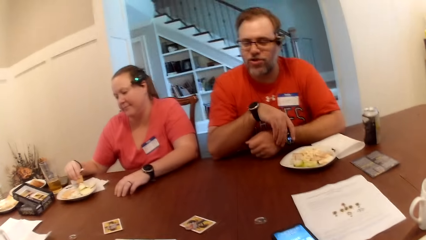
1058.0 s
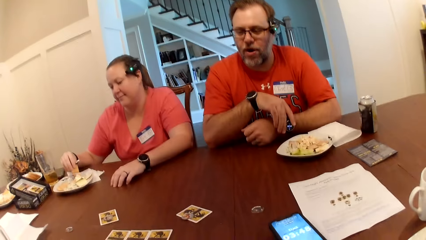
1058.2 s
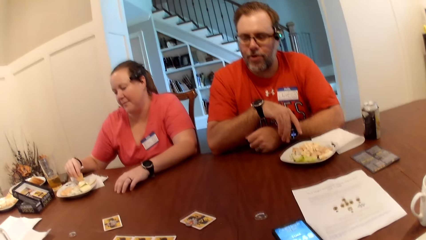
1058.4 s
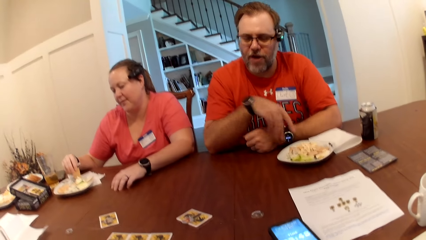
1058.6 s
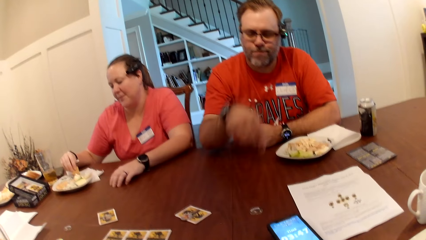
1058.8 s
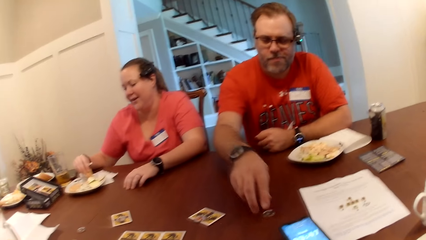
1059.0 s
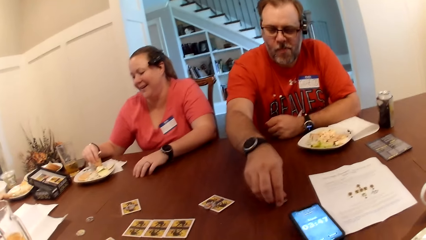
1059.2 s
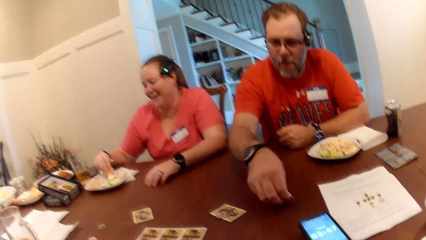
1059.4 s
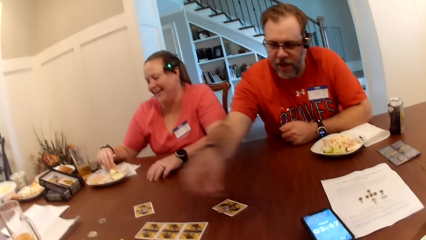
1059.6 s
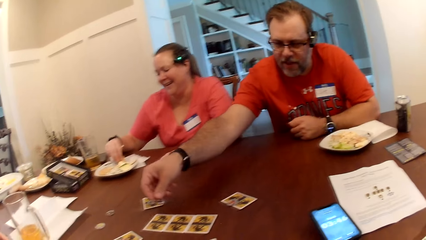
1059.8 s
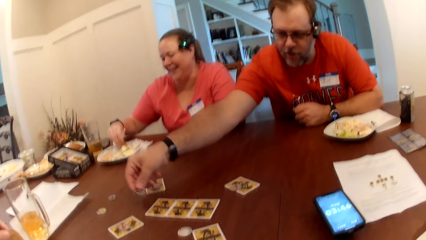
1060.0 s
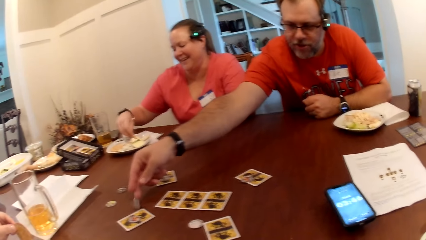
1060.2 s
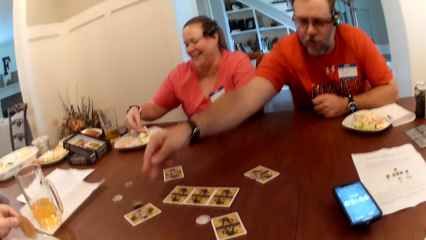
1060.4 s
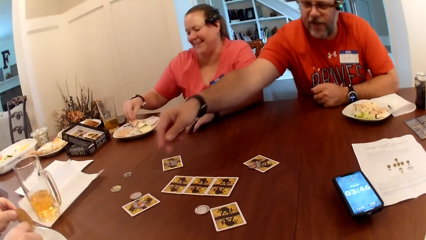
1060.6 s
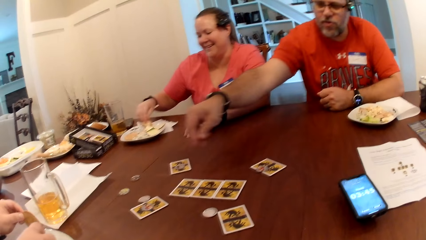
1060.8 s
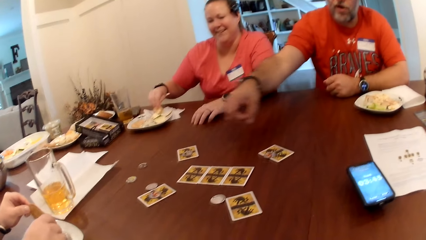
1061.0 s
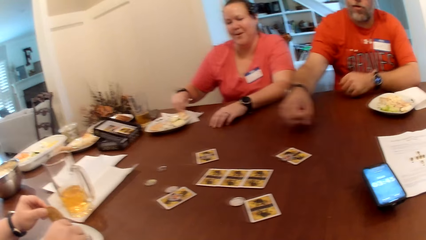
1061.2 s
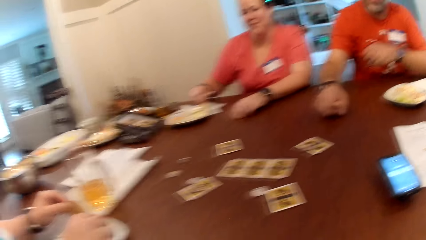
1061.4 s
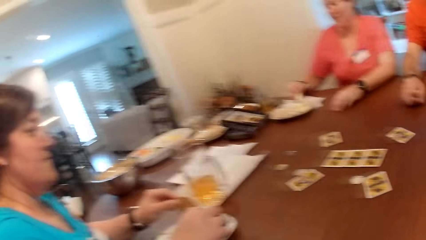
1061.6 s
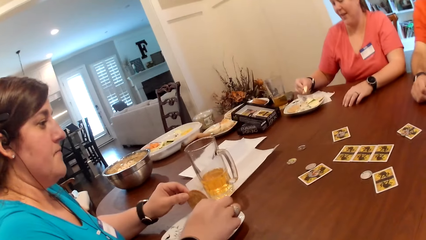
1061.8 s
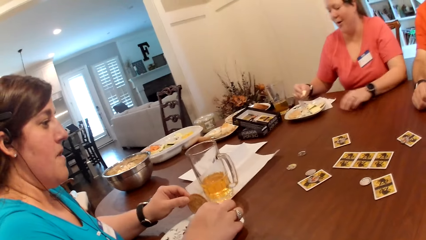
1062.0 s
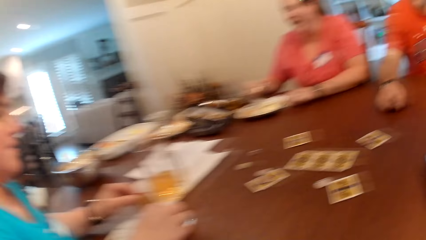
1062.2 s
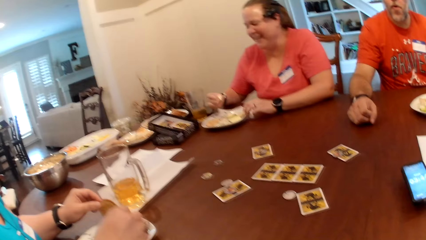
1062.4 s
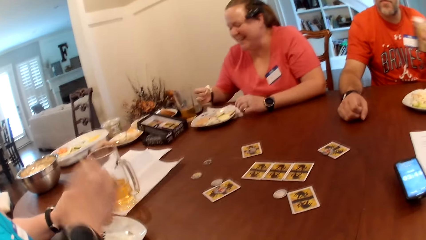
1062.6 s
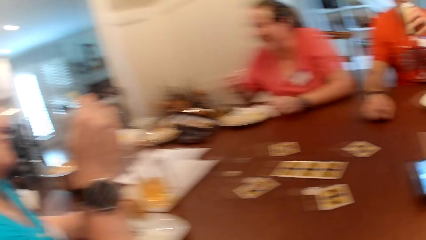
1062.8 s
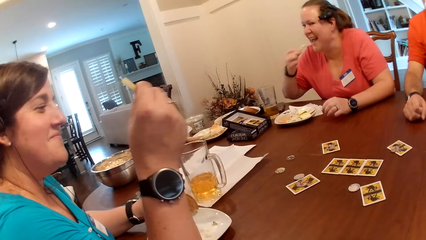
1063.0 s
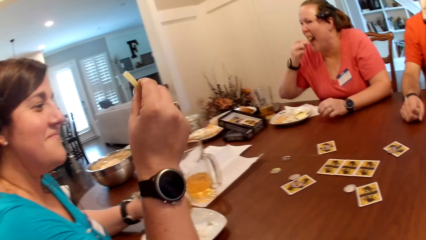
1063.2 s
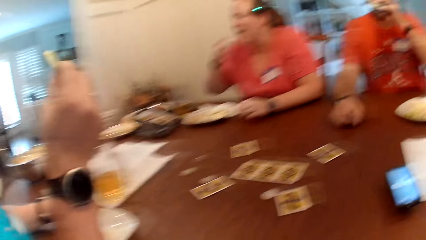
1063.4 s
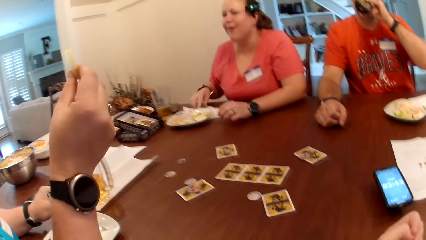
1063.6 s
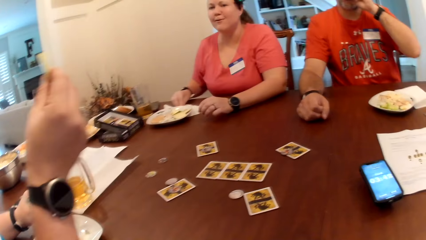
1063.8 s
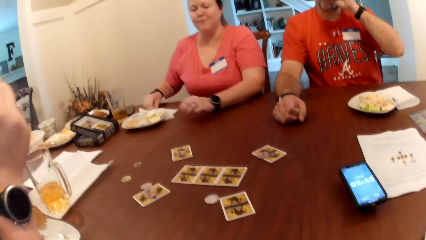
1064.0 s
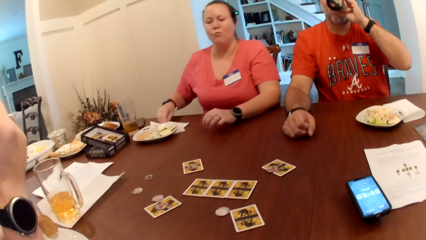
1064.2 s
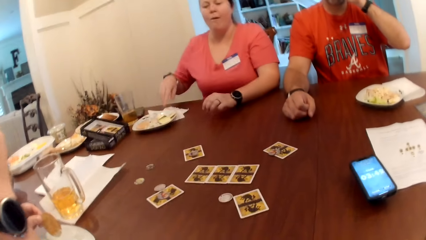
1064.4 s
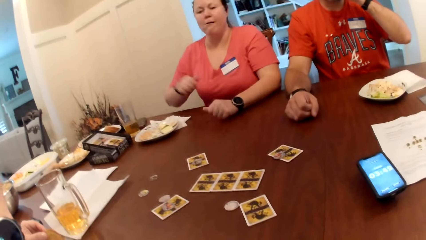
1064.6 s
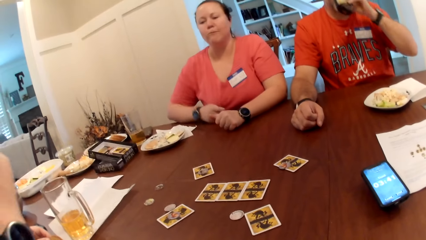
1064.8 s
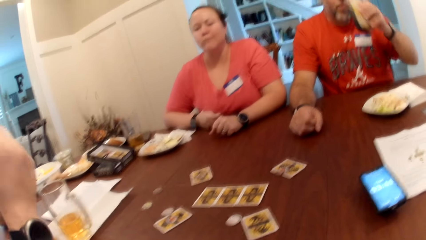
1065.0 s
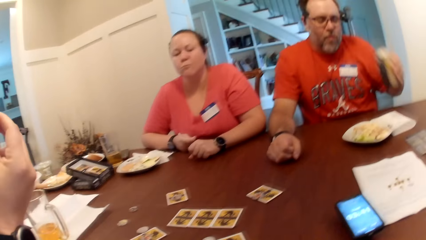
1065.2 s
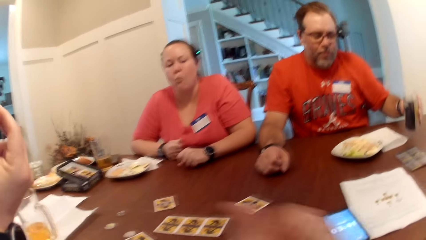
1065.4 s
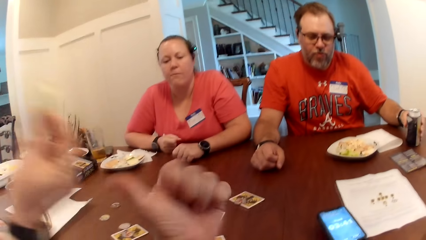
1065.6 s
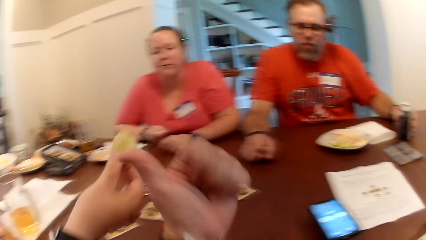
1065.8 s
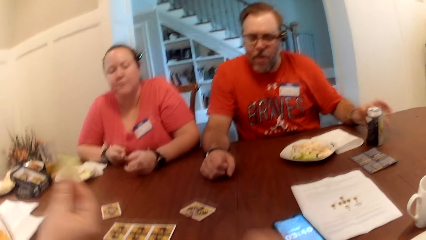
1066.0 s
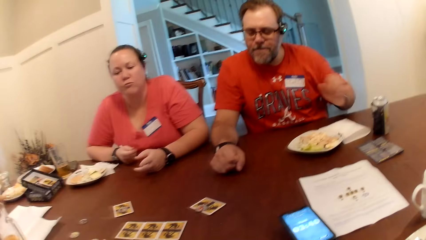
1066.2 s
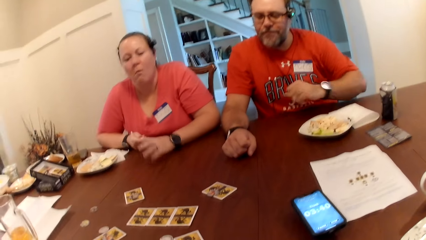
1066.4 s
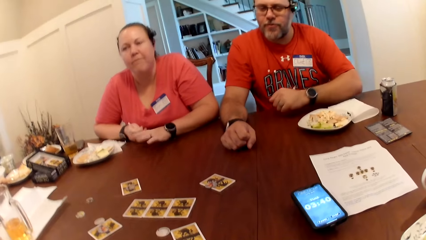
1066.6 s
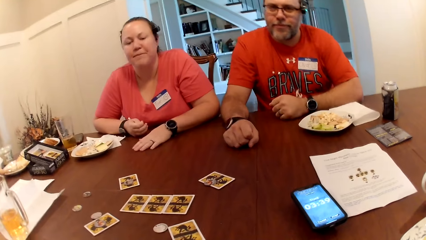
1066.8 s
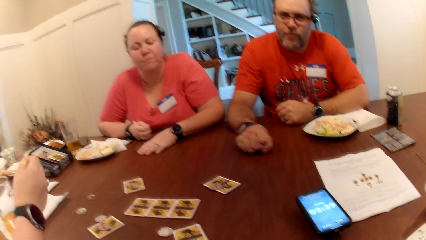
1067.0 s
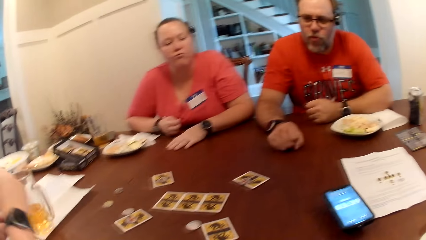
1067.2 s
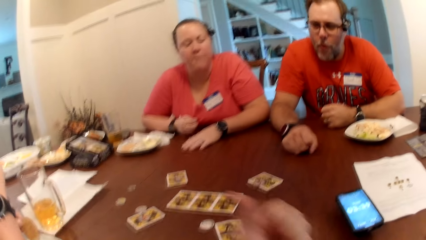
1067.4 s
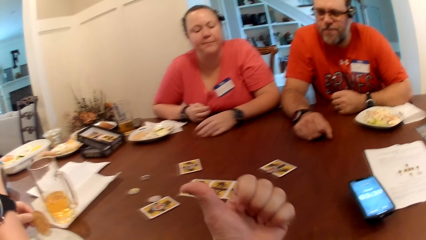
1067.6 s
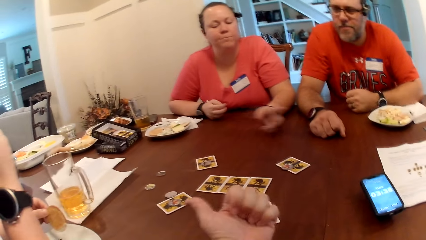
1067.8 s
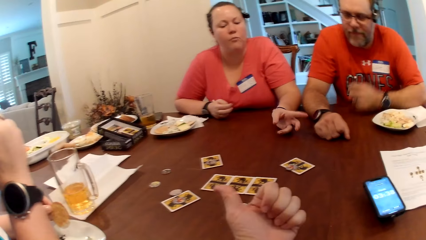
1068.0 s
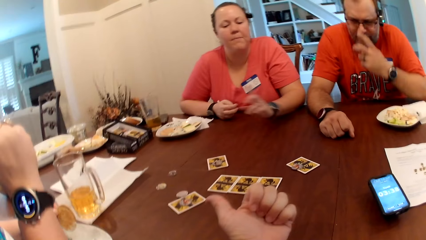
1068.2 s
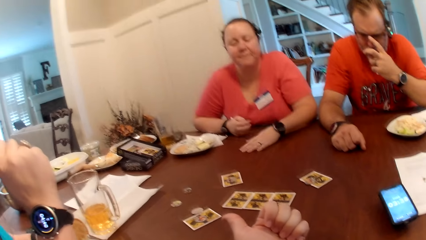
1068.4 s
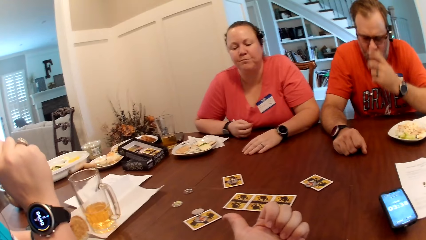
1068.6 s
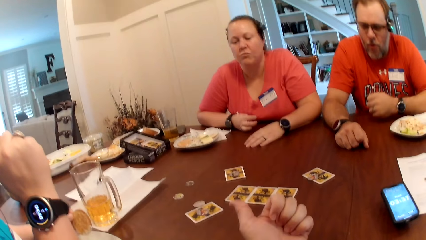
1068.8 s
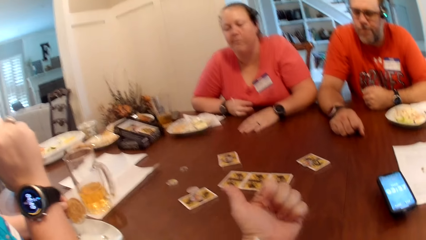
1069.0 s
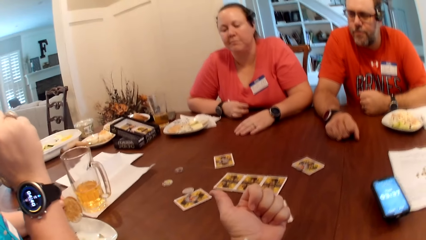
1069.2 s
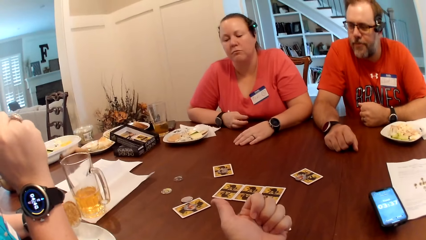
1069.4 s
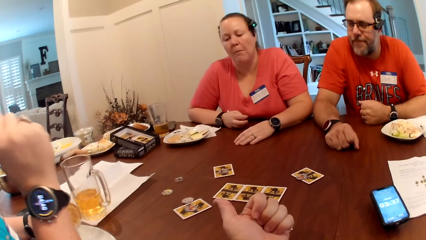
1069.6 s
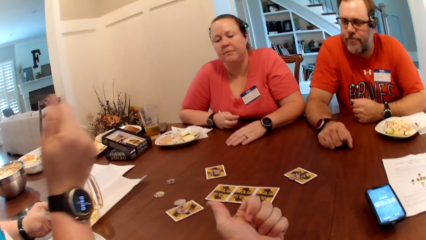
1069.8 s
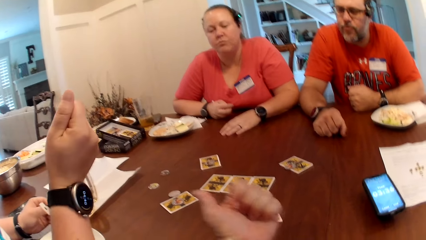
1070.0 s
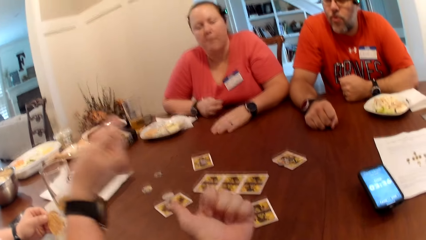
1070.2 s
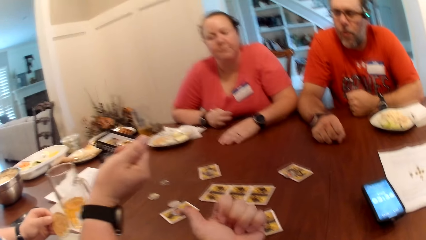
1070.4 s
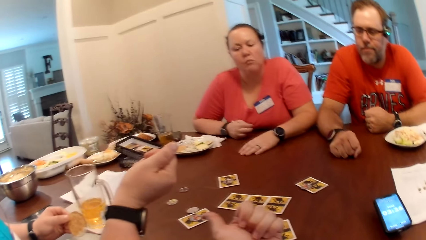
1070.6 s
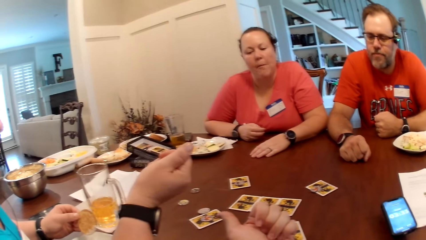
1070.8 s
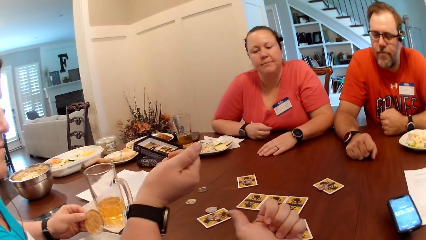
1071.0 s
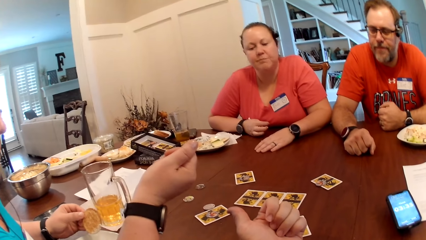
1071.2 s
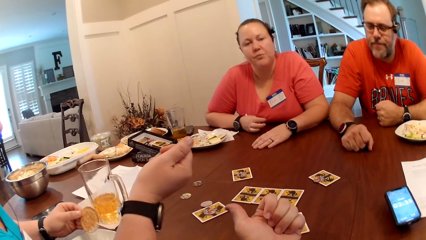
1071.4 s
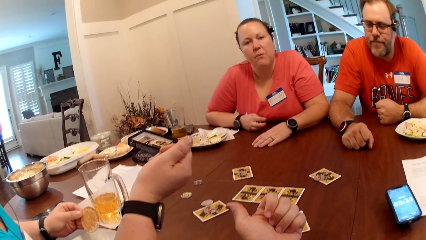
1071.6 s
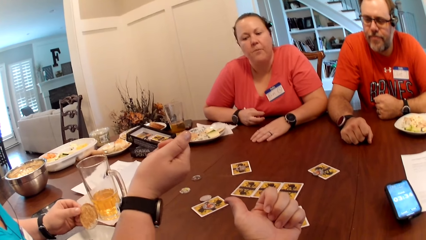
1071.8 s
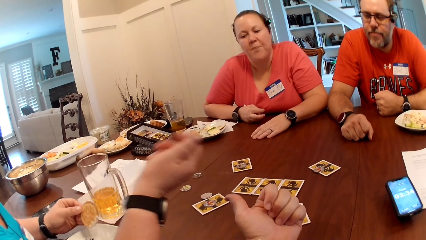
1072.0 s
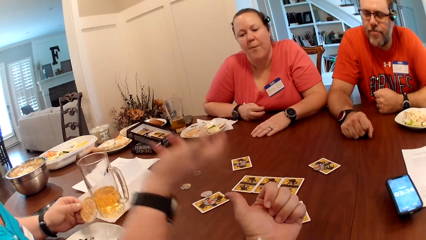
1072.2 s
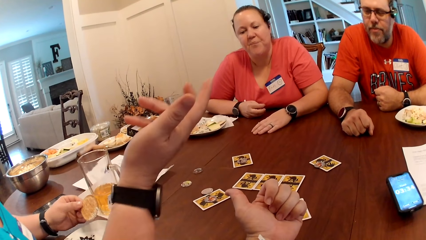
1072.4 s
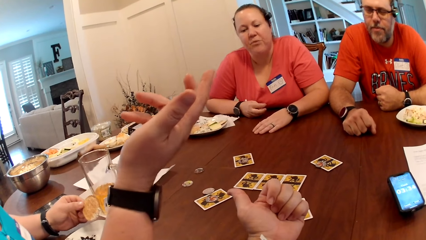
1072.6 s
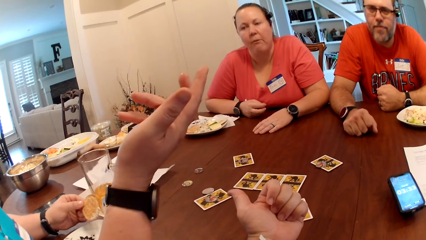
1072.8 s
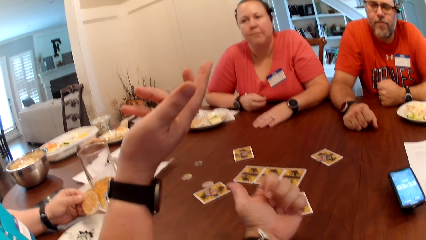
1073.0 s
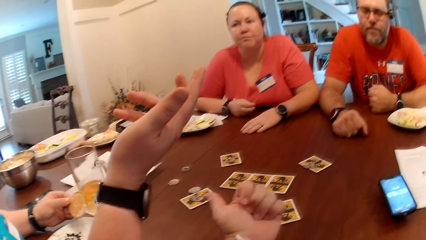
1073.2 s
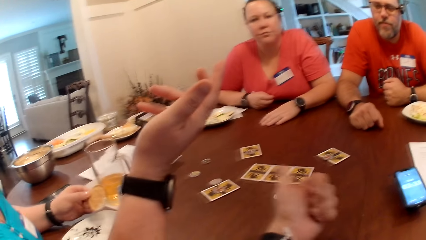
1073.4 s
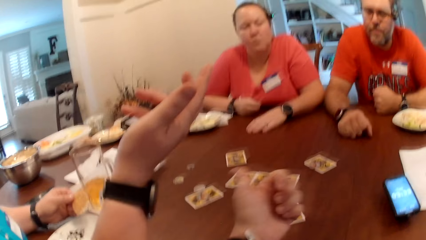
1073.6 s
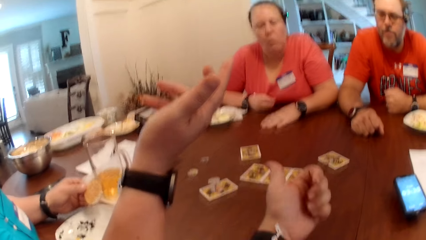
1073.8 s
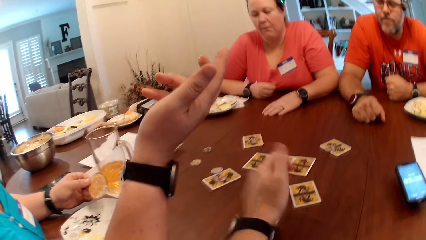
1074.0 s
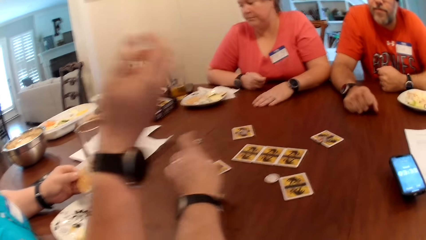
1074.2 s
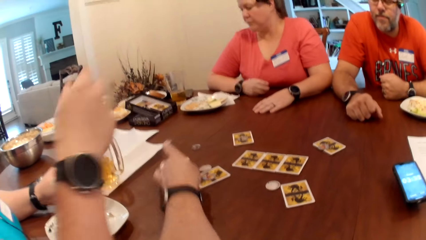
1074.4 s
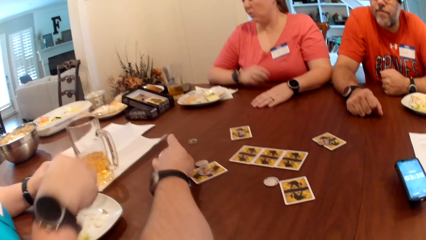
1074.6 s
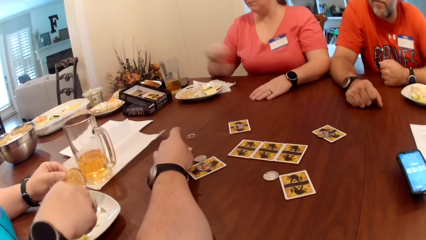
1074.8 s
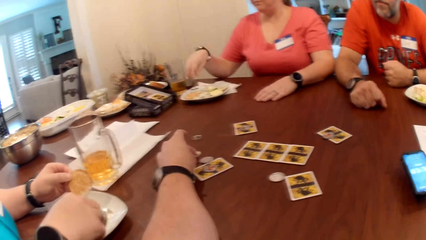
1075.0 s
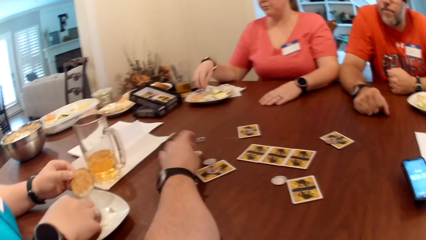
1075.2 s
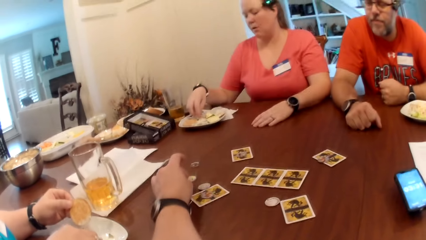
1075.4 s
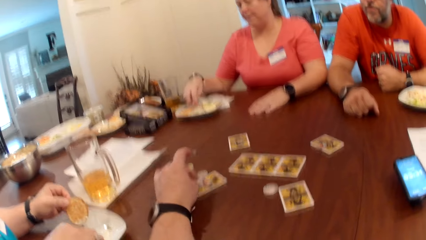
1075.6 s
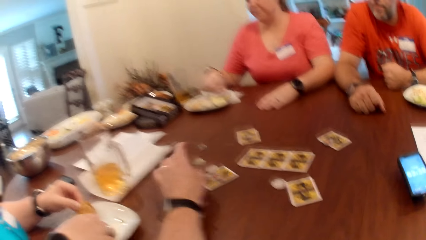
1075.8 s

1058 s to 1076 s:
The man picks the token on the card with his right hand. The man drops the token on the card on the table with his right hand. The woman eats the fruit in her right hand. The man drinks the canned drink in his left hand. The man drops the canned drink on the table with his left hand. The camera wearer converses with the man, the woman and another woman. He moves the card label on the table with his left hand.
